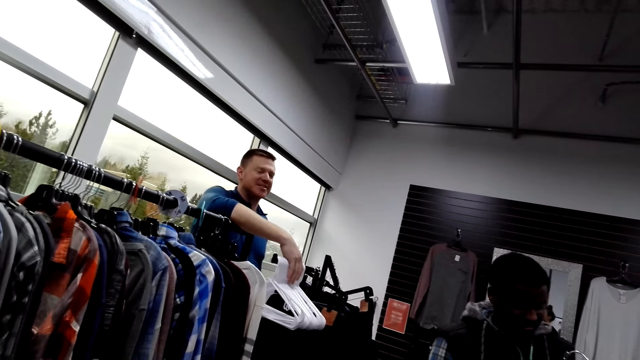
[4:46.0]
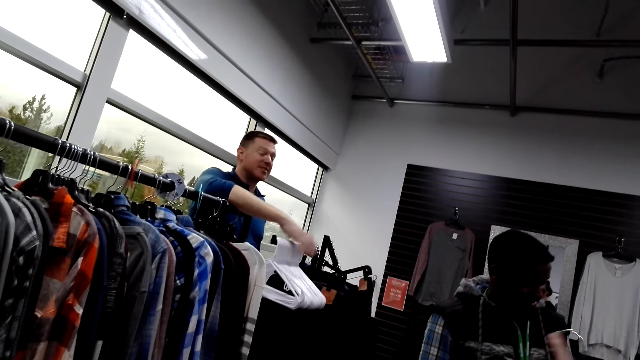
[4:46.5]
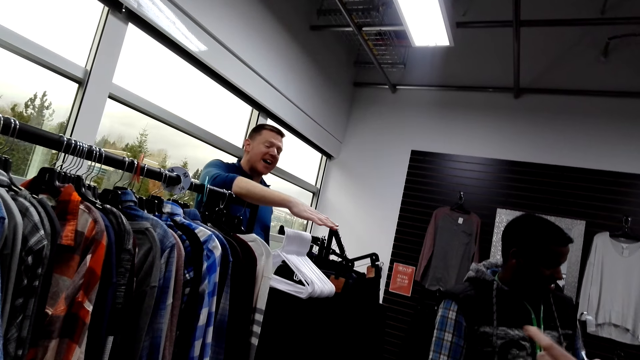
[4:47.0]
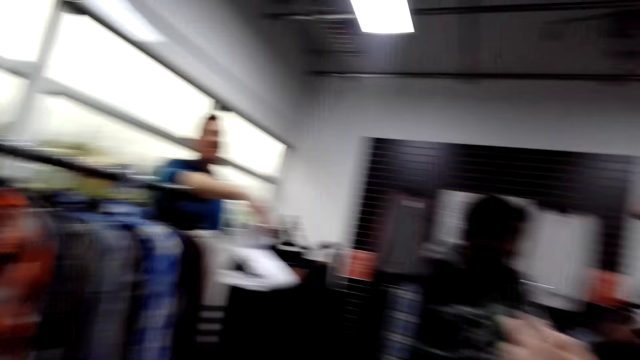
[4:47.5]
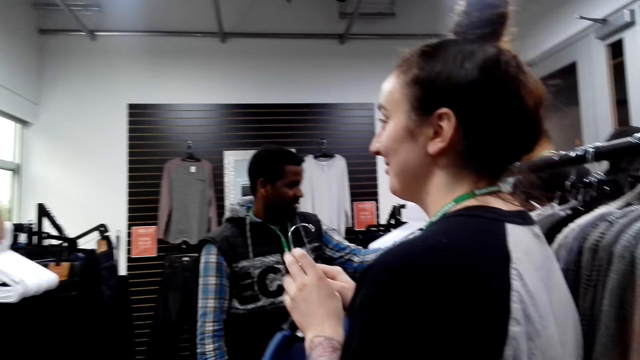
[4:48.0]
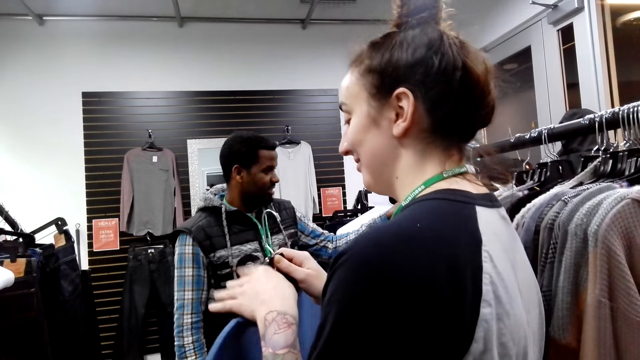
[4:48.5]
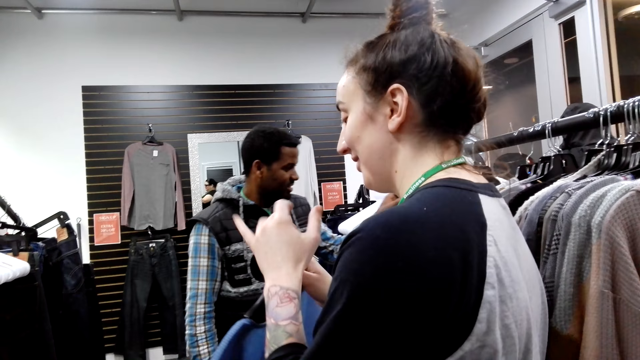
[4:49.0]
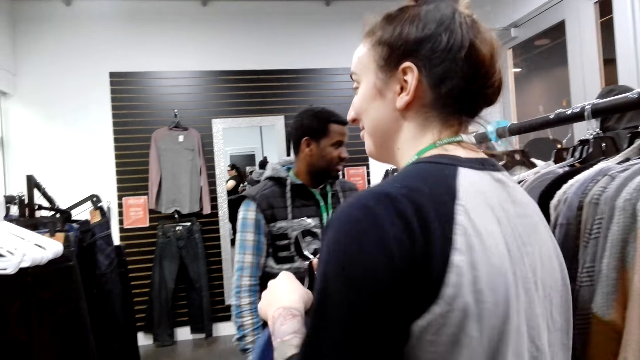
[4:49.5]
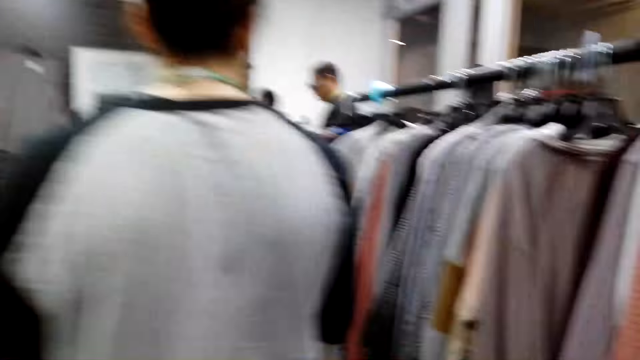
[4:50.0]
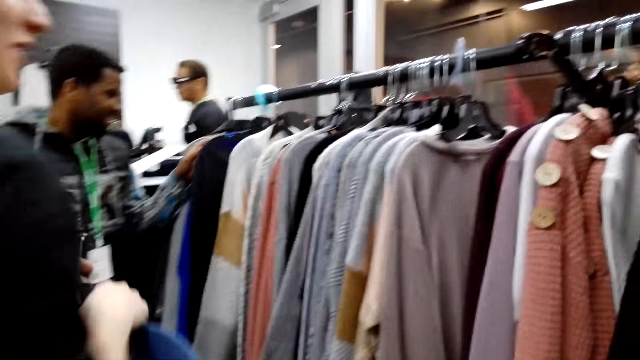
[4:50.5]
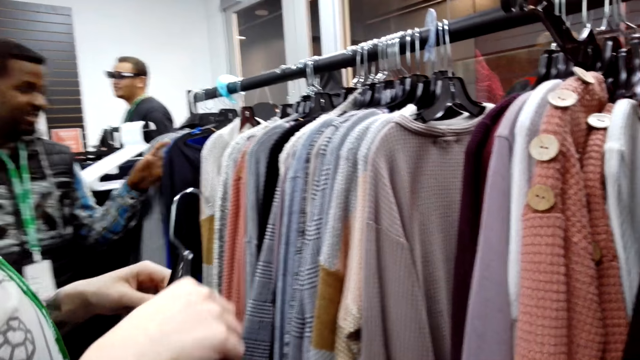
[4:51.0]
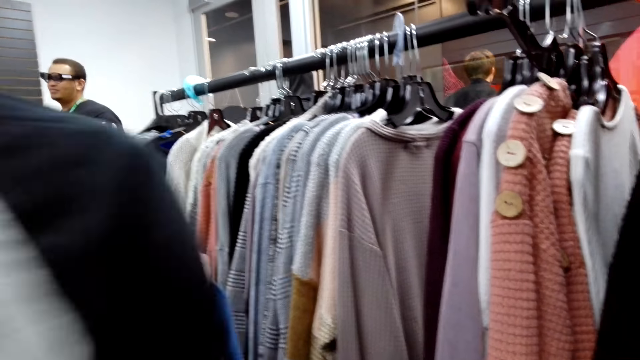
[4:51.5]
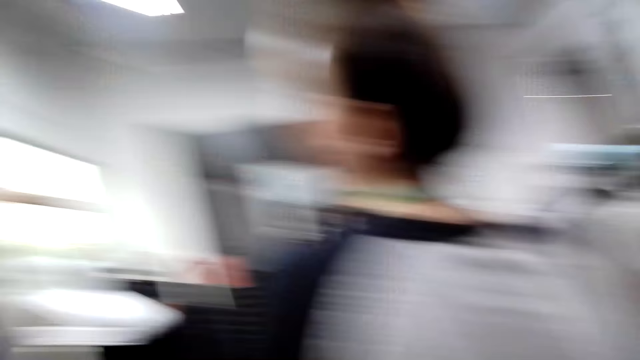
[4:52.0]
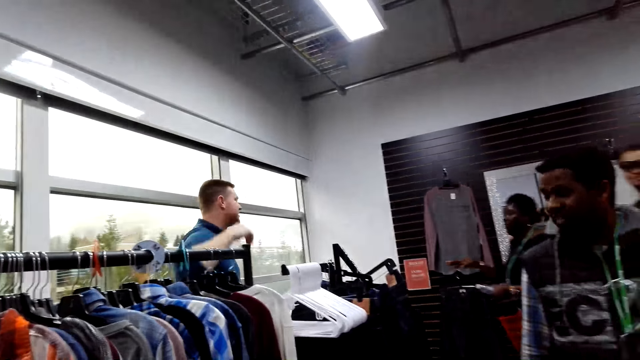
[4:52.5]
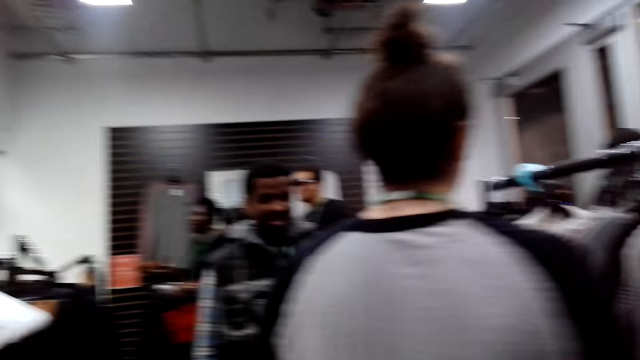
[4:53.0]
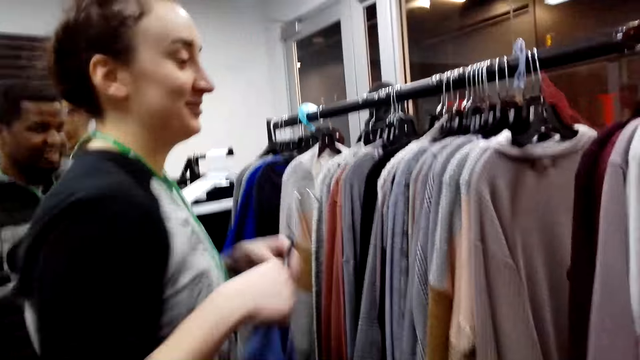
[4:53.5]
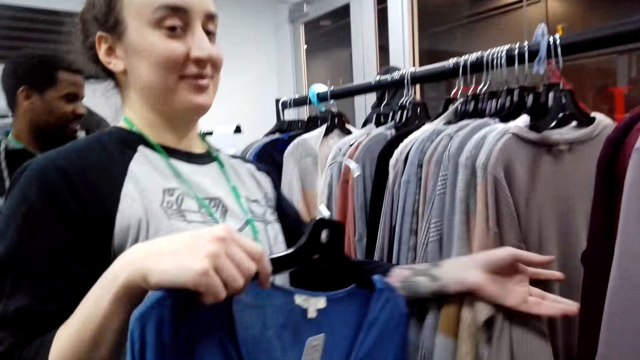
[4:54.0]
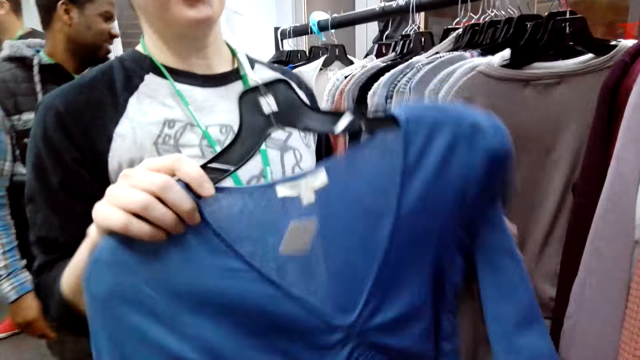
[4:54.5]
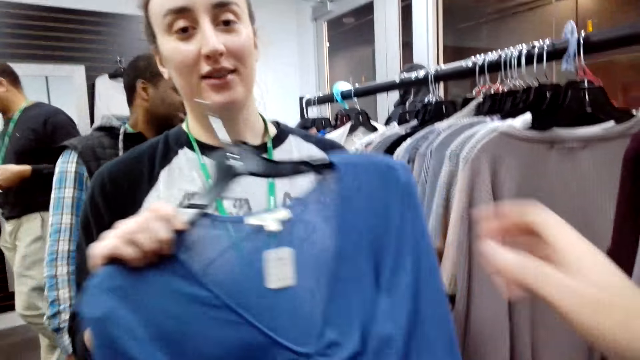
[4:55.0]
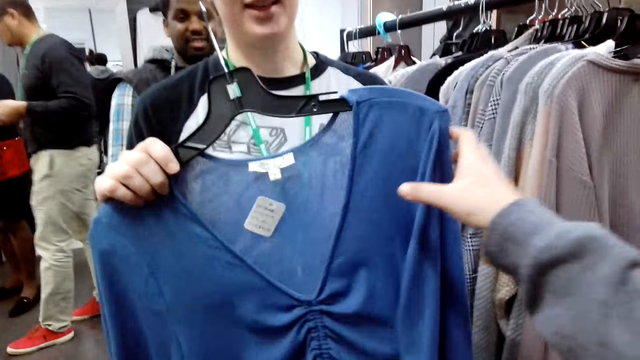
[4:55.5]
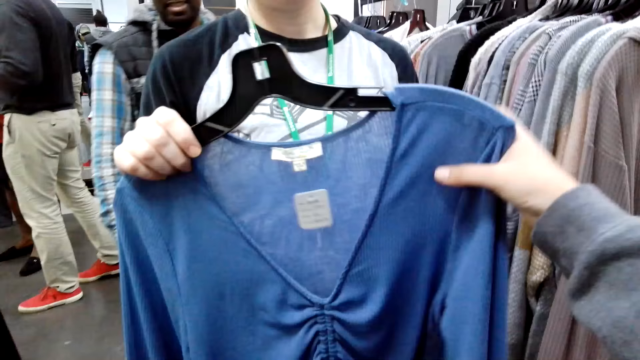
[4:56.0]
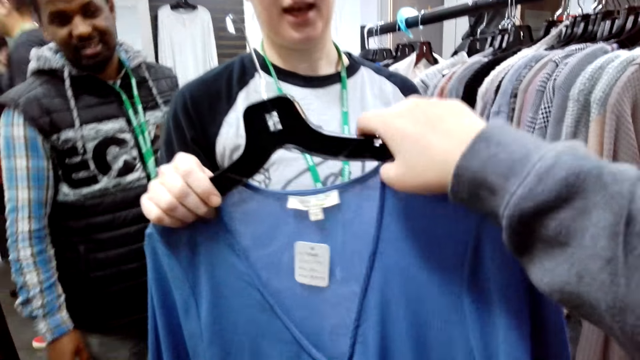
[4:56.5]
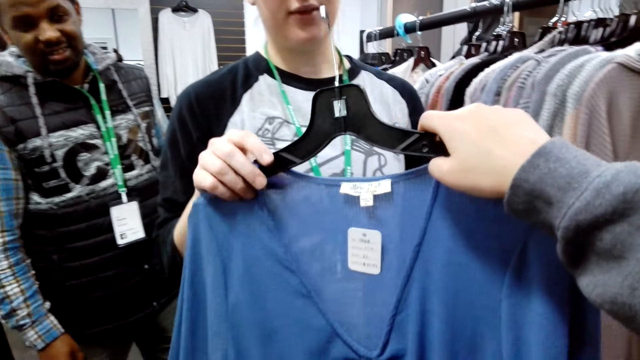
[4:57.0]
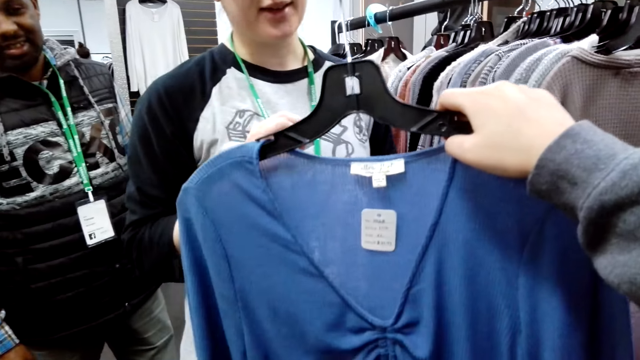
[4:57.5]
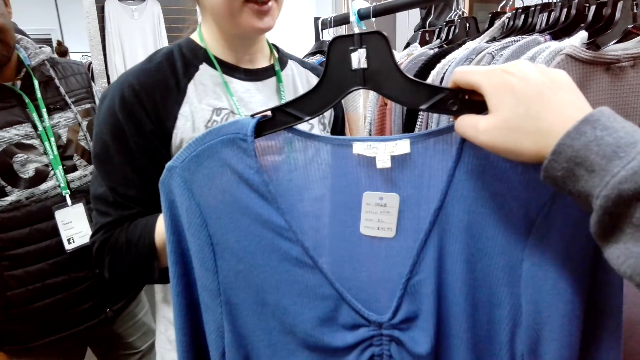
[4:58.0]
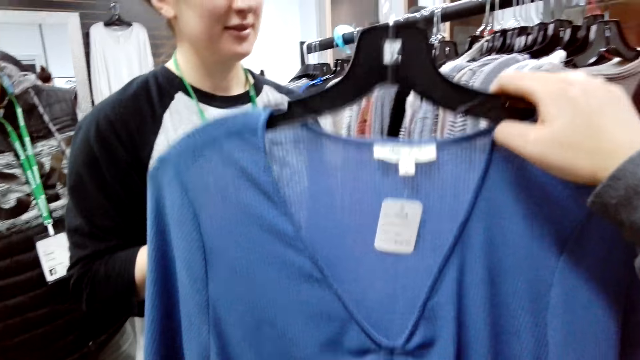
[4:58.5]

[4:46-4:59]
A lady touches a hanger. A man touches apparel. The lady touches apparel. A person interacts with the camera wearer. The camera wearer takes the cloth from the person.

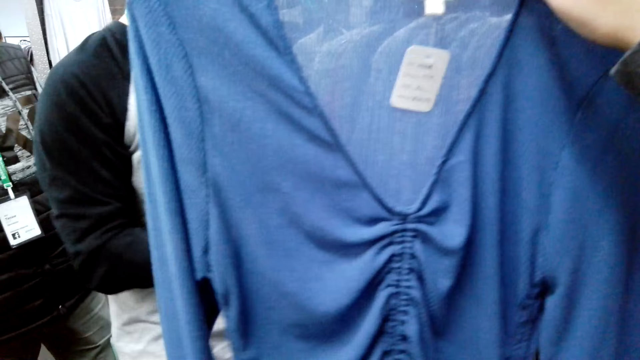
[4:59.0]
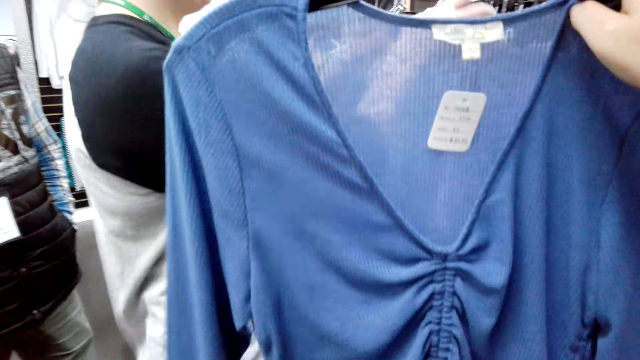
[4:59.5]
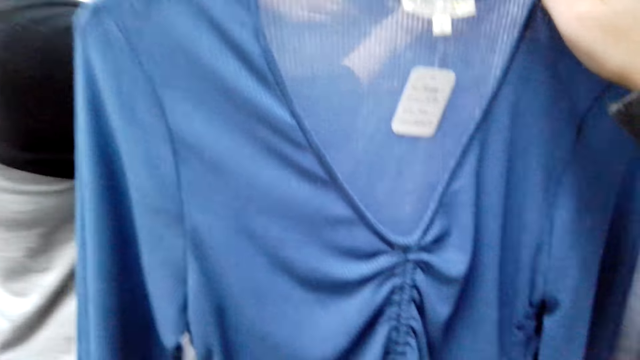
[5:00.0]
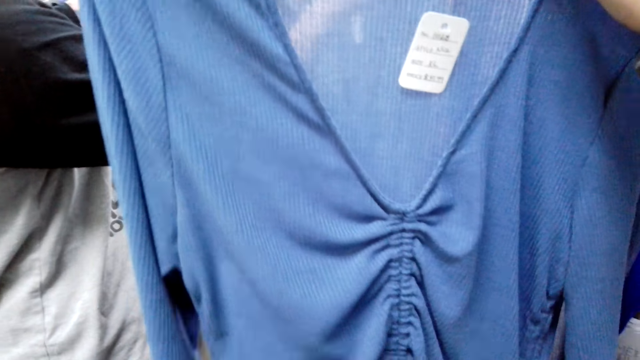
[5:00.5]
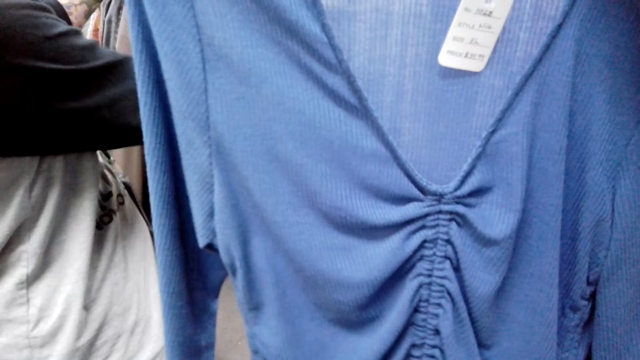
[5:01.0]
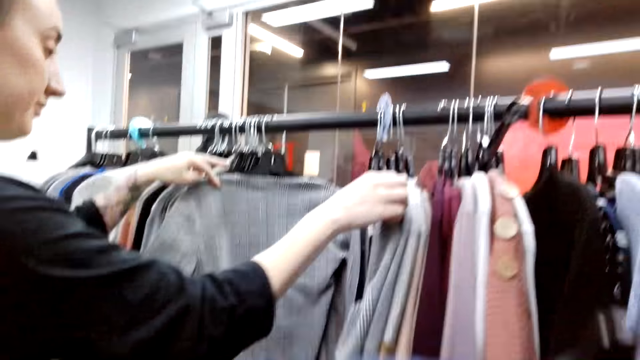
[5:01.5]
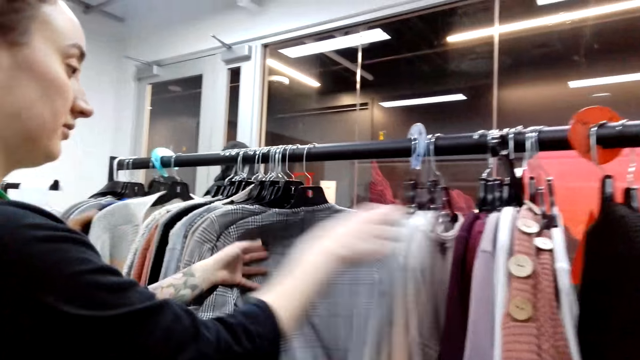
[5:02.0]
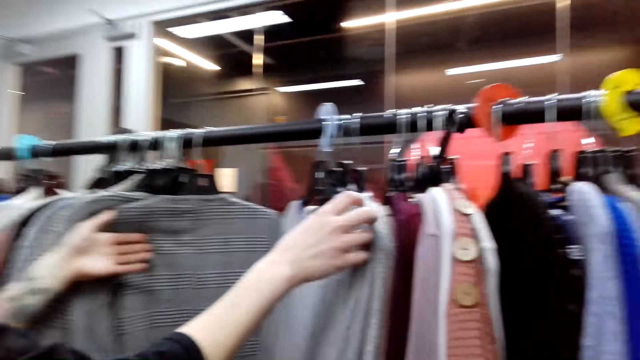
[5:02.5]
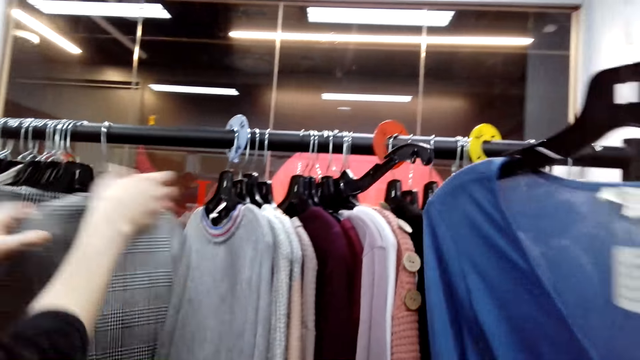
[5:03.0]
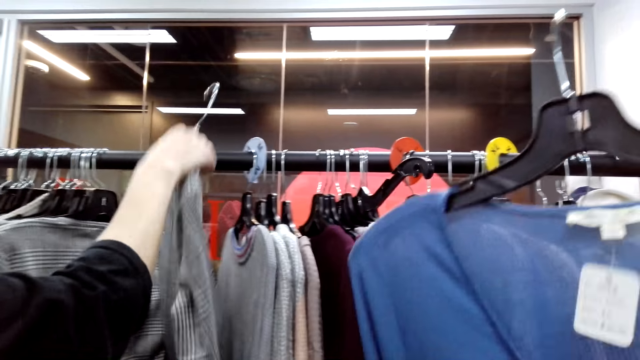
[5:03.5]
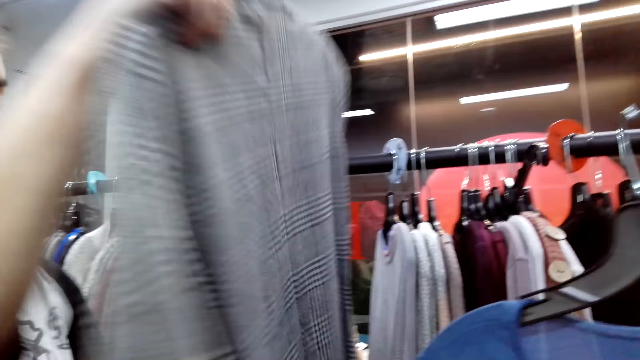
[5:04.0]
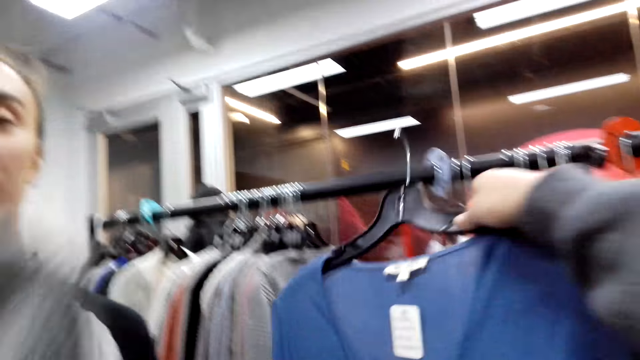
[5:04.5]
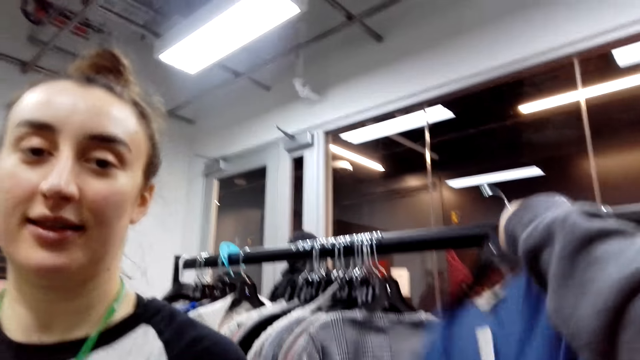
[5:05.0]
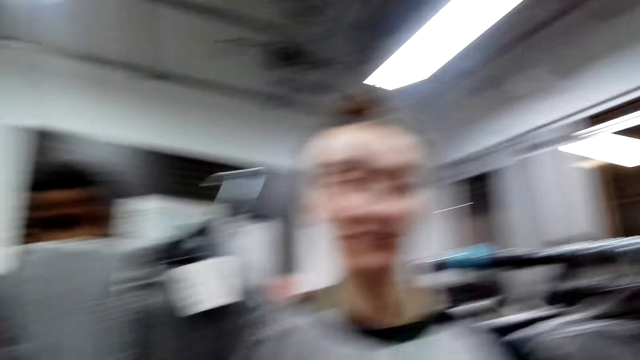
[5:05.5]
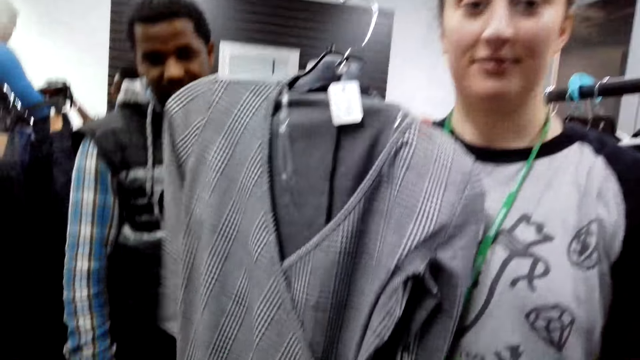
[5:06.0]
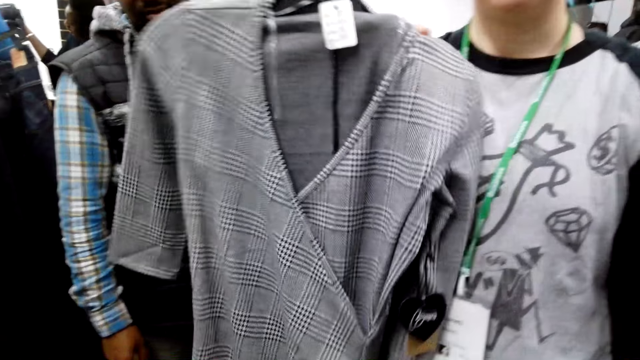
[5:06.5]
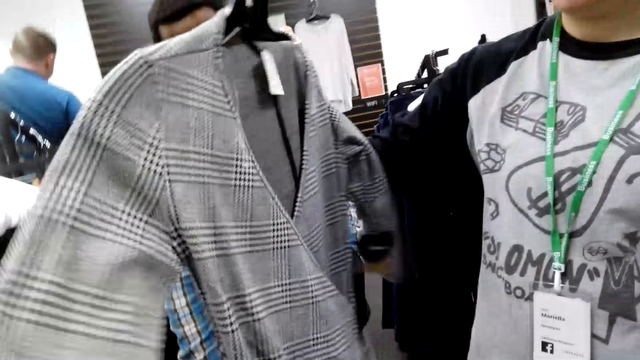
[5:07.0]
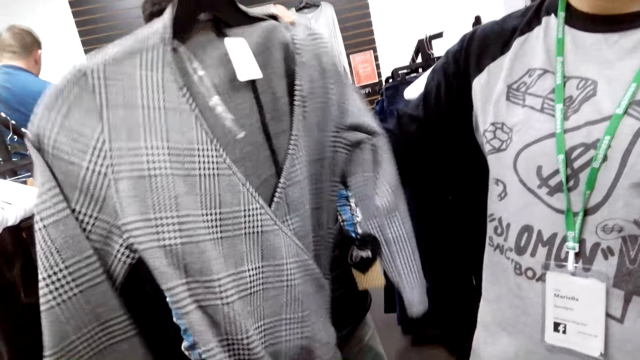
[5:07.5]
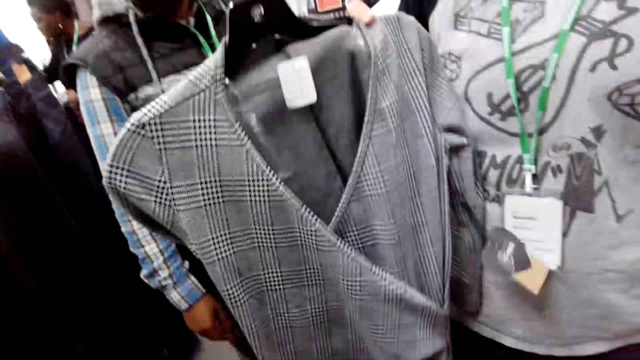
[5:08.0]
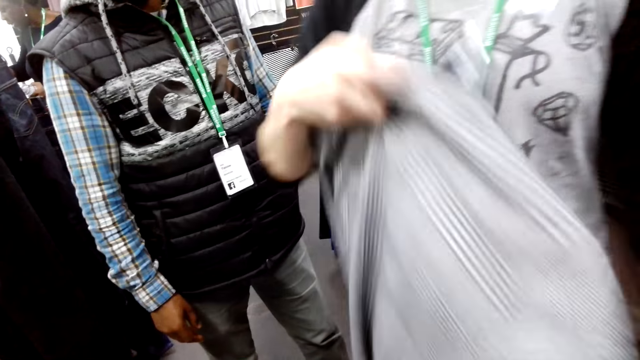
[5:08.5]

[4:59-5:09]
The camera wearer looks at the cloth. A lady moves apparel. The lady searches cloths from the cloth bar. The lady takes a cloth from the cloth bar, interacts with the camera wearer, and shows the camera wearer the cloth. The camera wearer puts back the cloth on the cloth bar.
